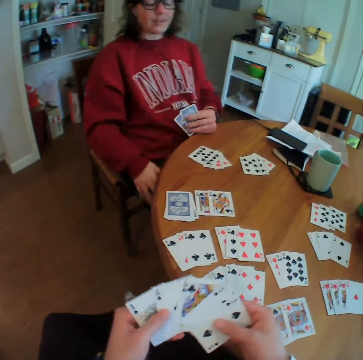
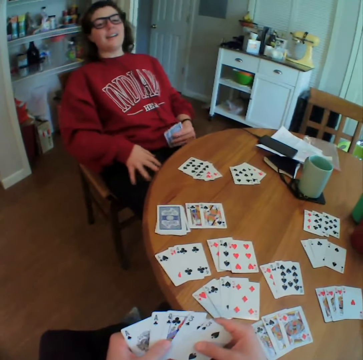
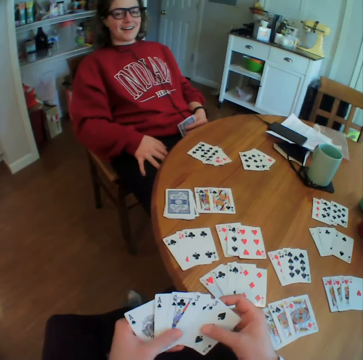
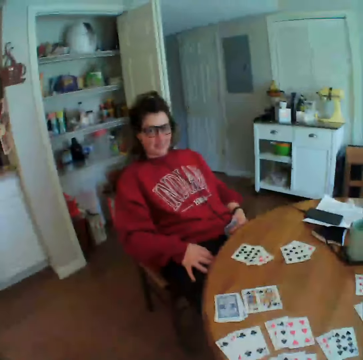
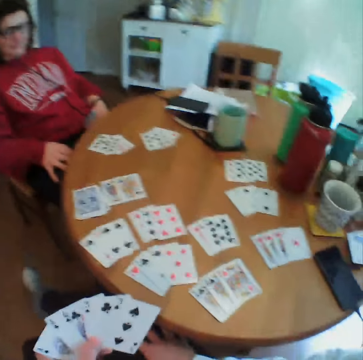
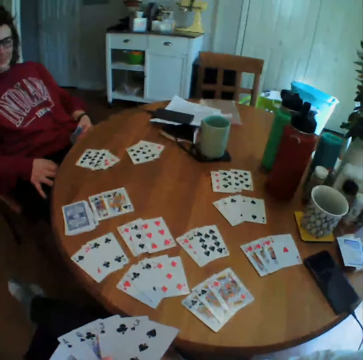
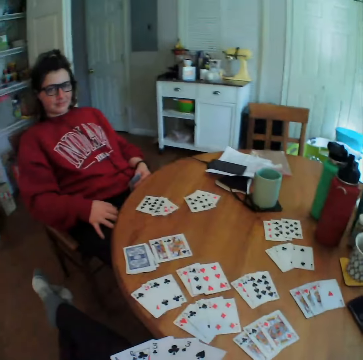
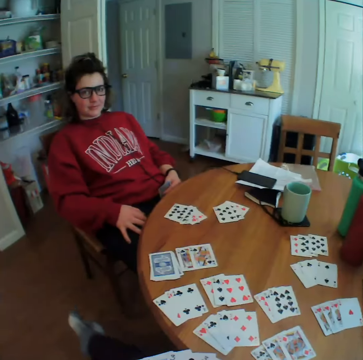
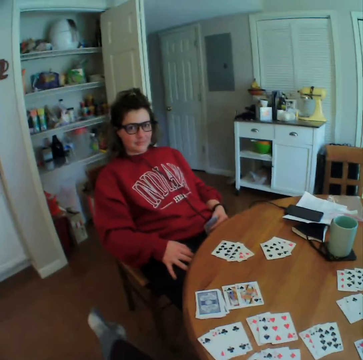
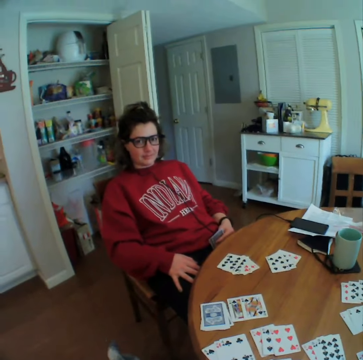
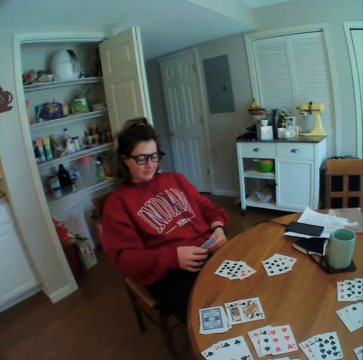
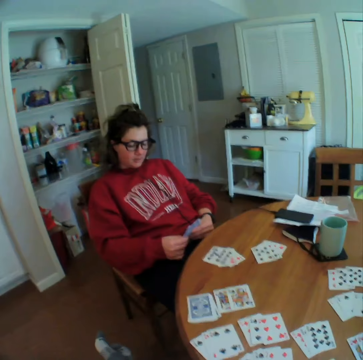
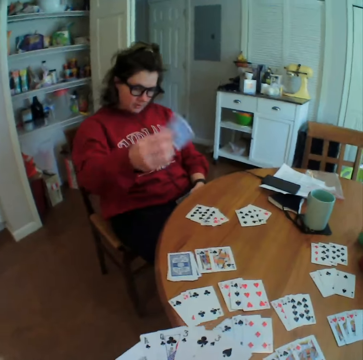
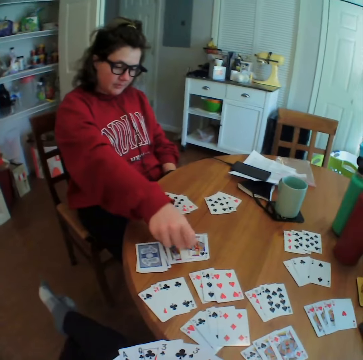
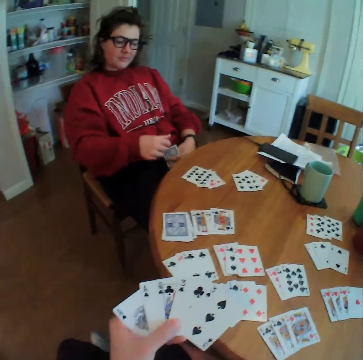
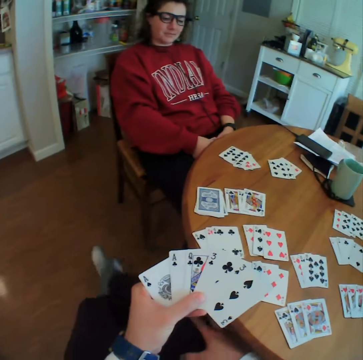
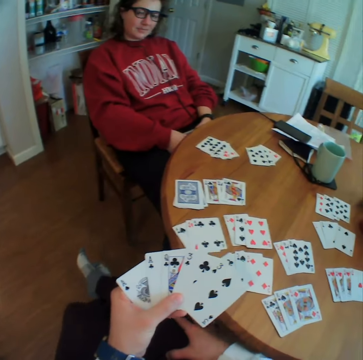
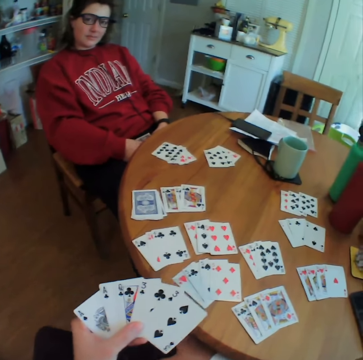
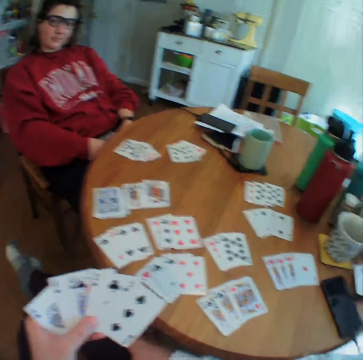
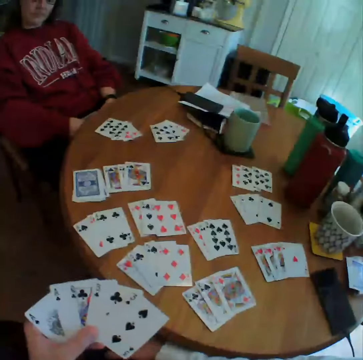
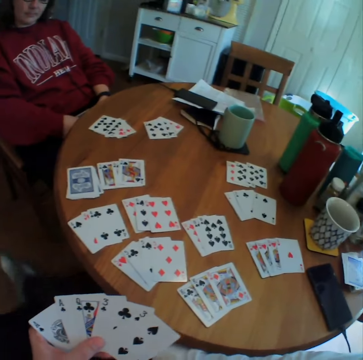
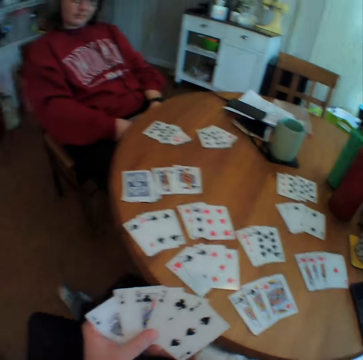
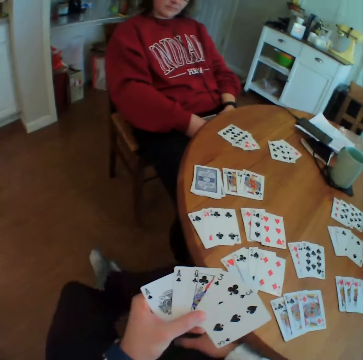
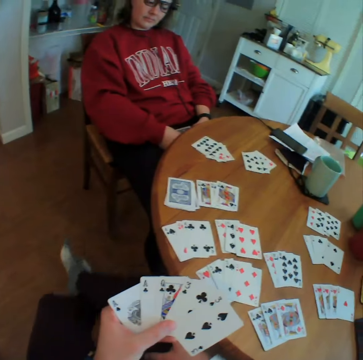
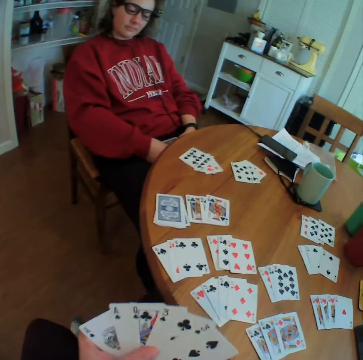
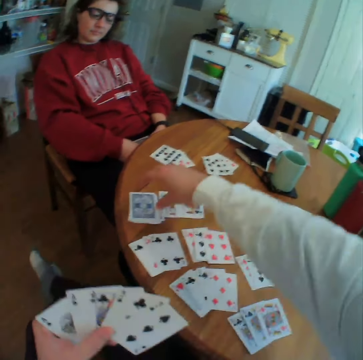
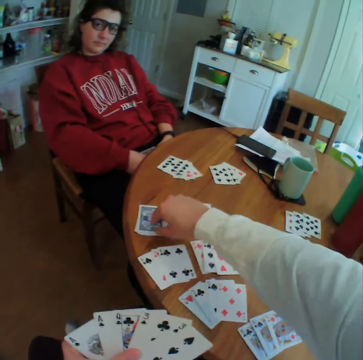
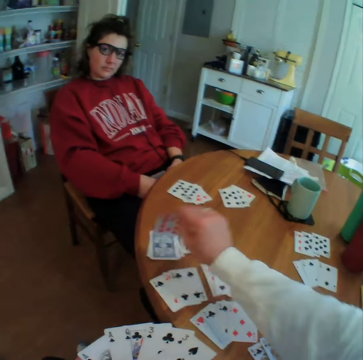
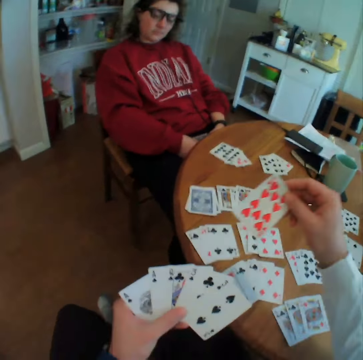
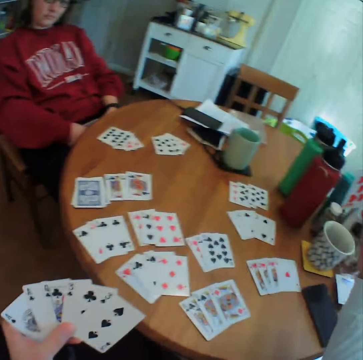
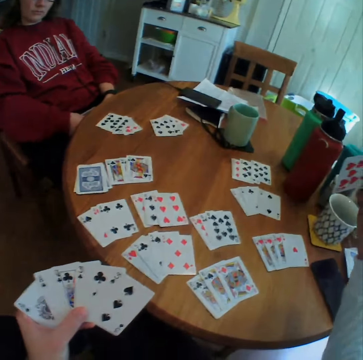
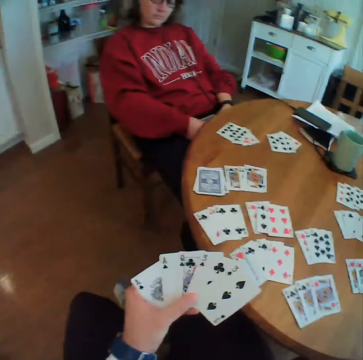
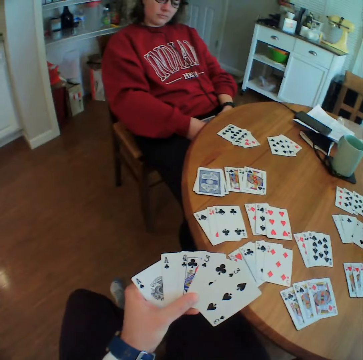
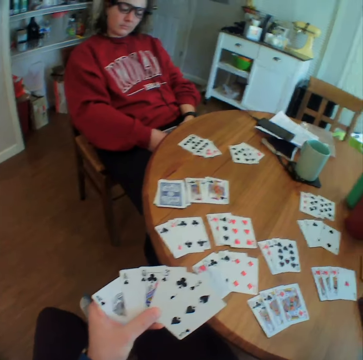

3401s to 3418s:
The camera wearer talks to a lady. The lady leans on the chair. The lady puts a card down. The camera wearer looks at the cards. They pick up a card. They look at the cards.

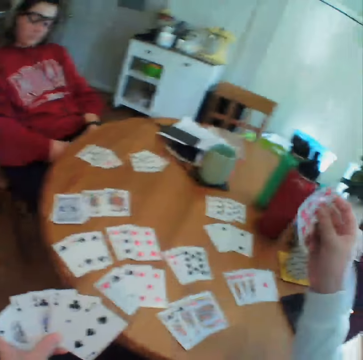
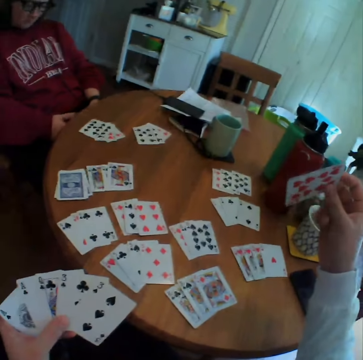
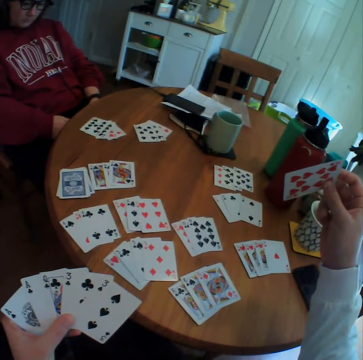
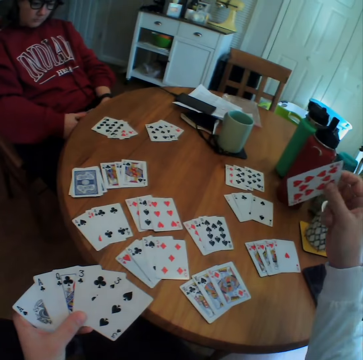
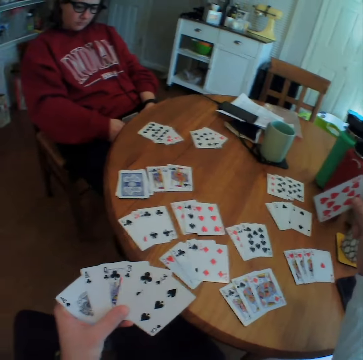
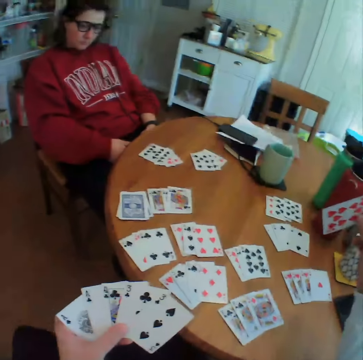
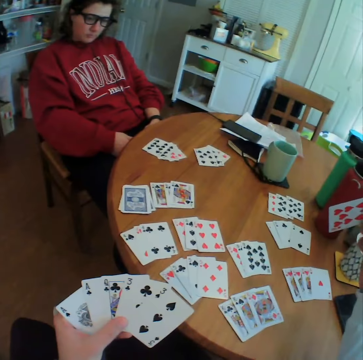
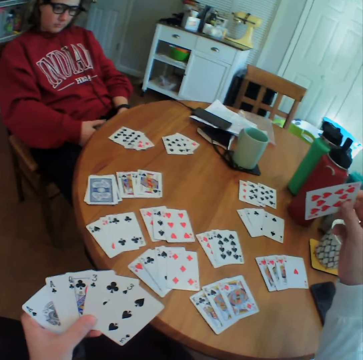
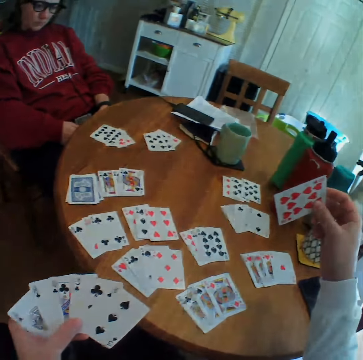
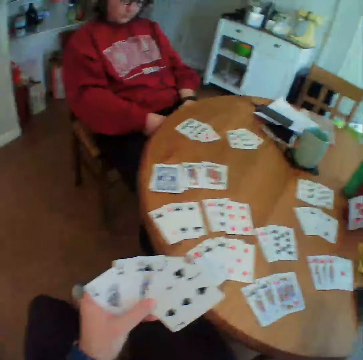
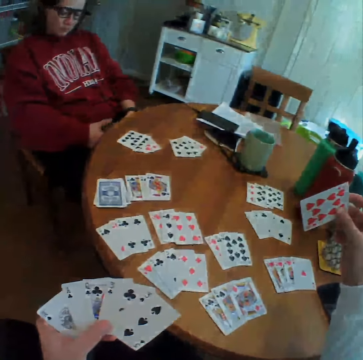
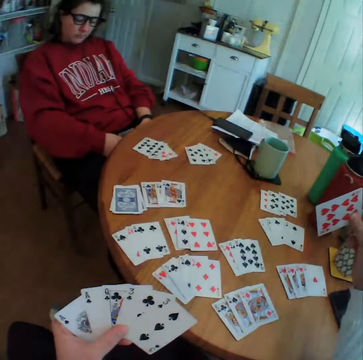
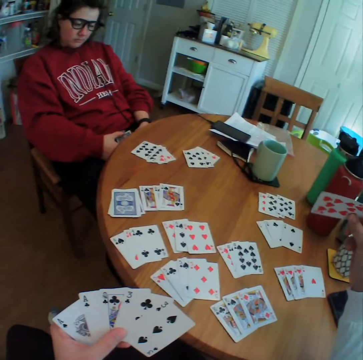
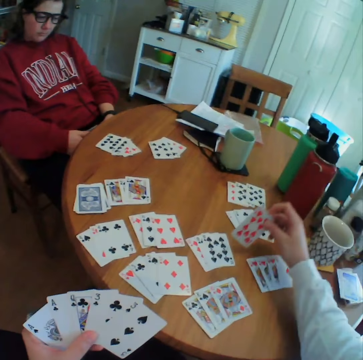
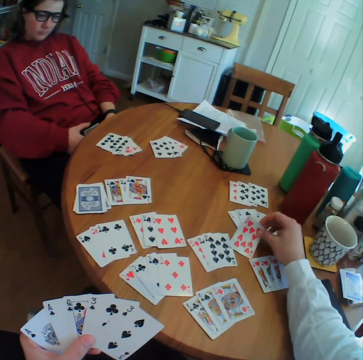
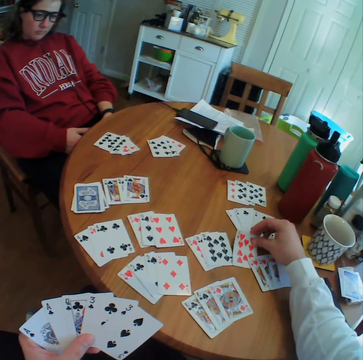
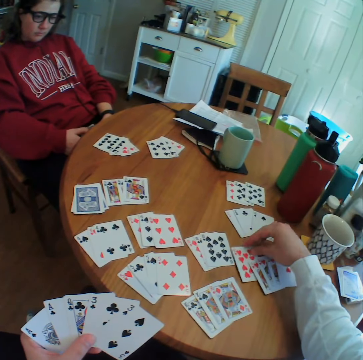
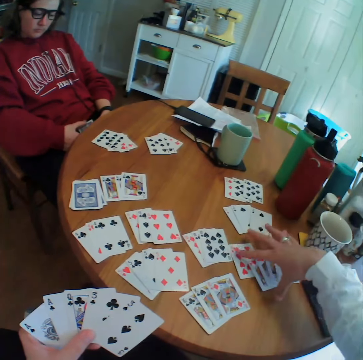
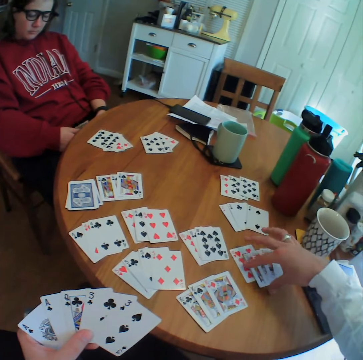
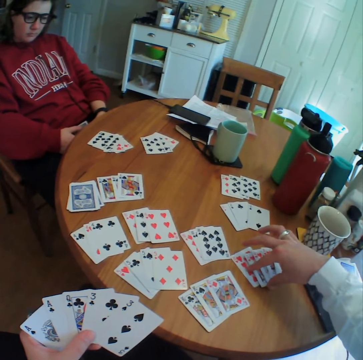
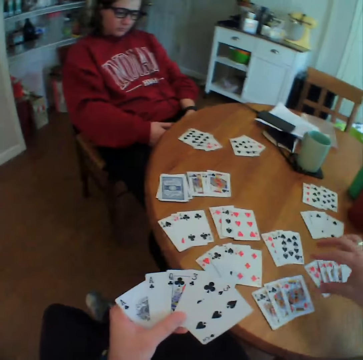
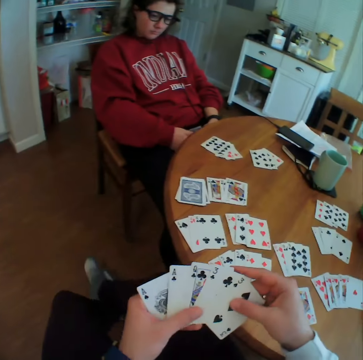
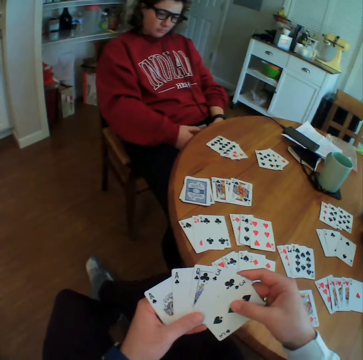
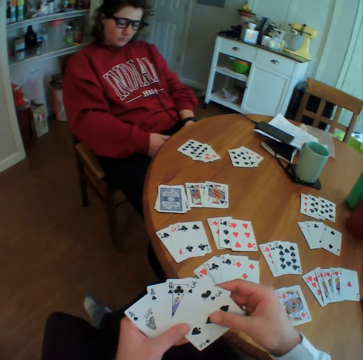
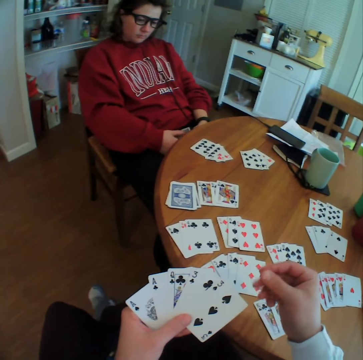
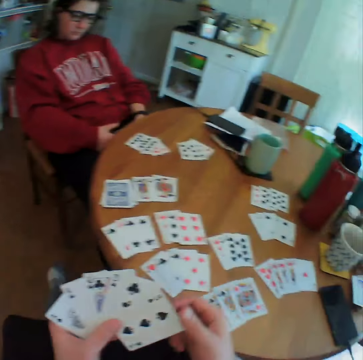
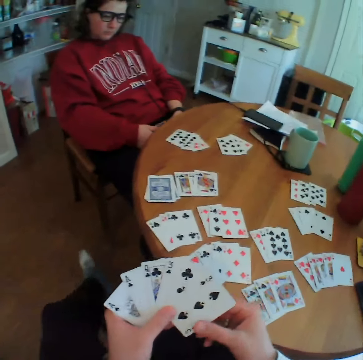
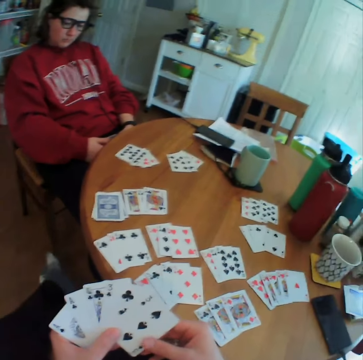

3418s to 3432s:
The camera wearer puts the card down. They look at the cards.

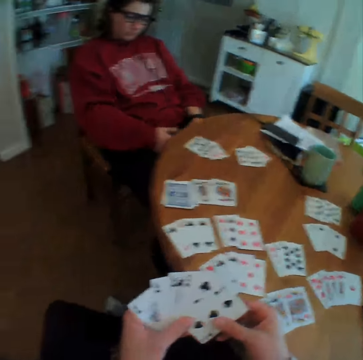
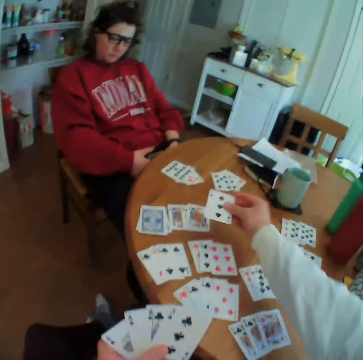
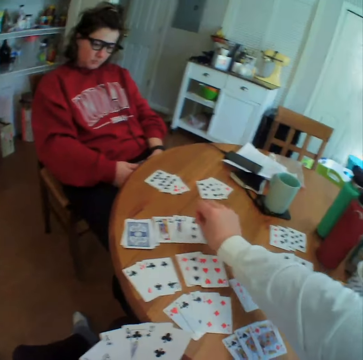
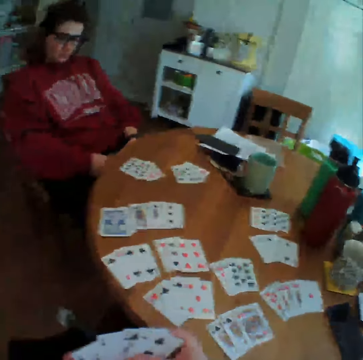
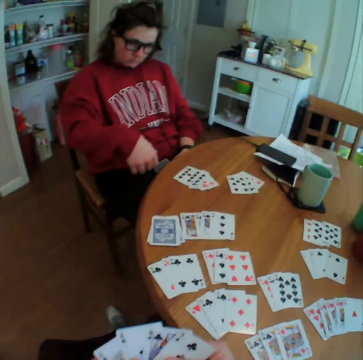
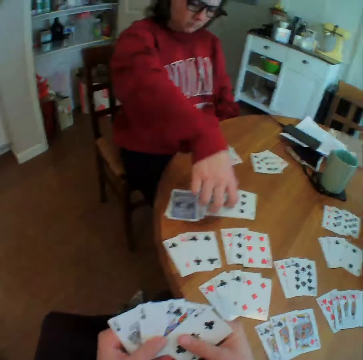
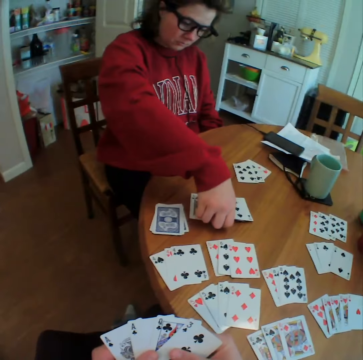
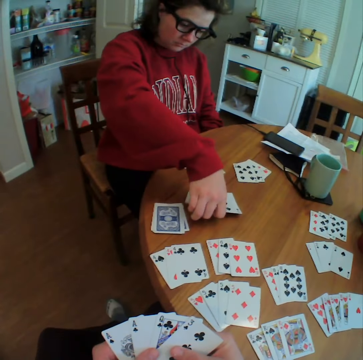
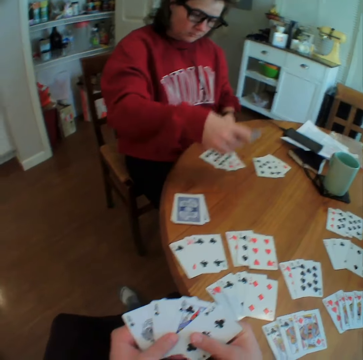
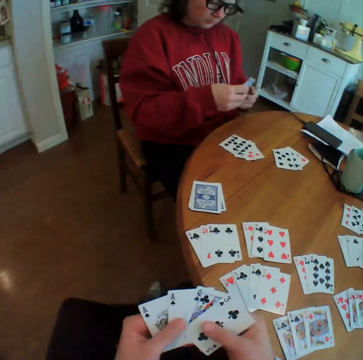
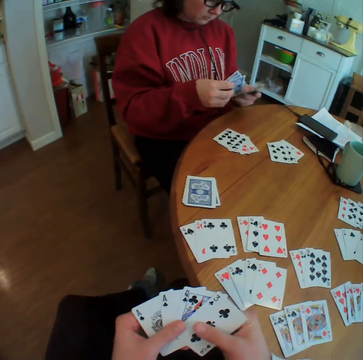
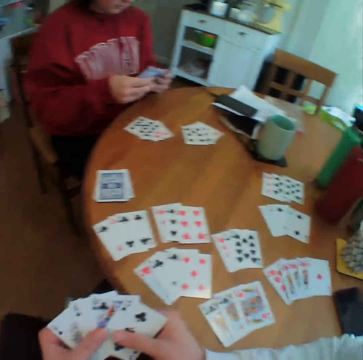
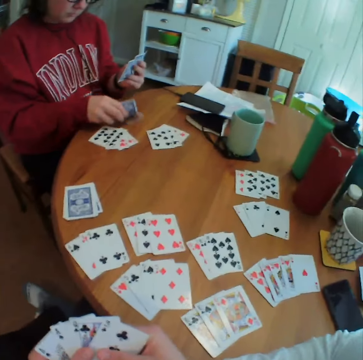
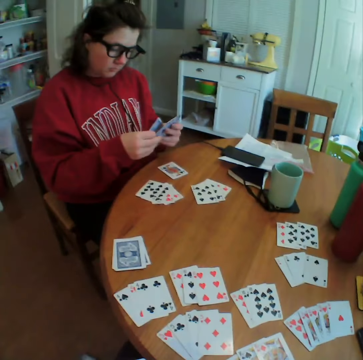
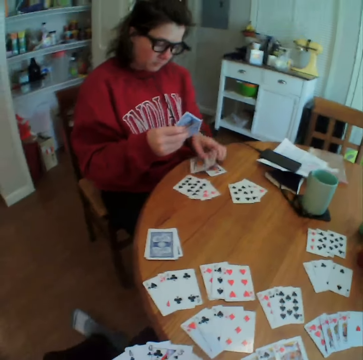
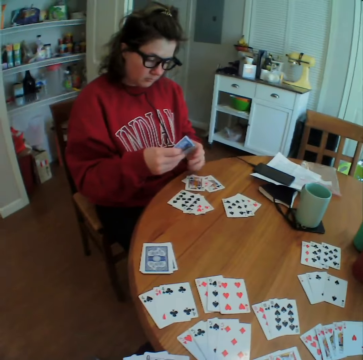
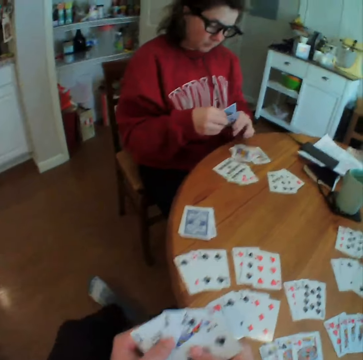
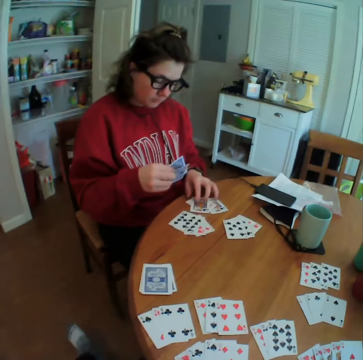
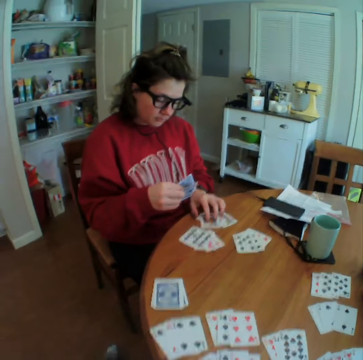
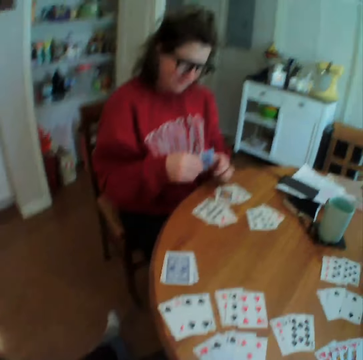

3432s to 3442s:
The camera wearer puts a card down. A lady picks up cards and puts the cards aside. The camera wearer puts the cards down.
